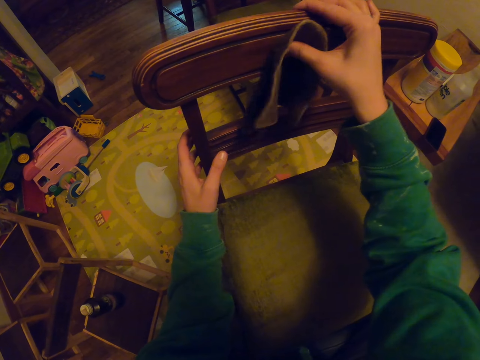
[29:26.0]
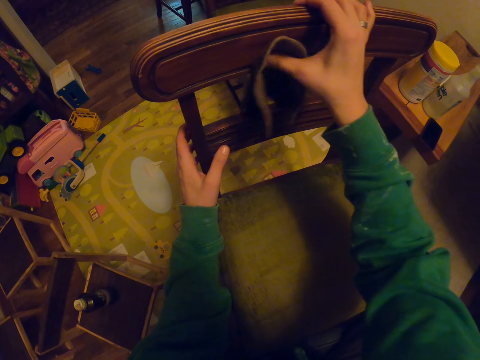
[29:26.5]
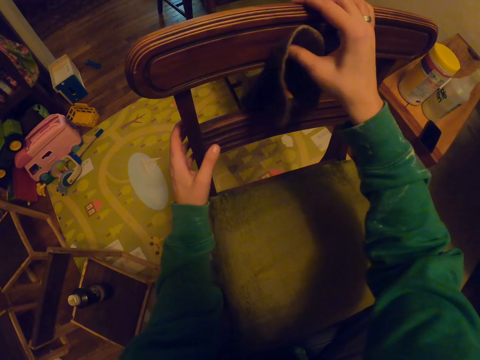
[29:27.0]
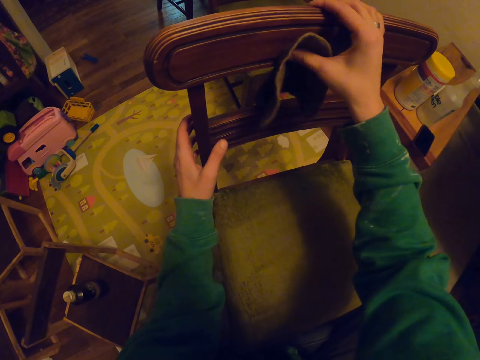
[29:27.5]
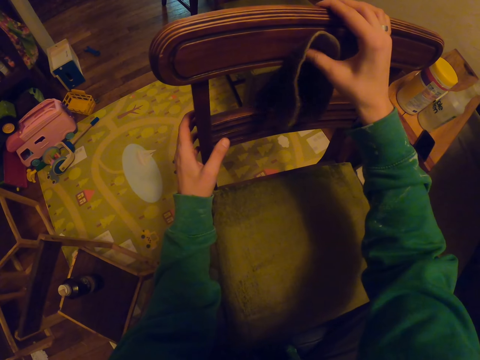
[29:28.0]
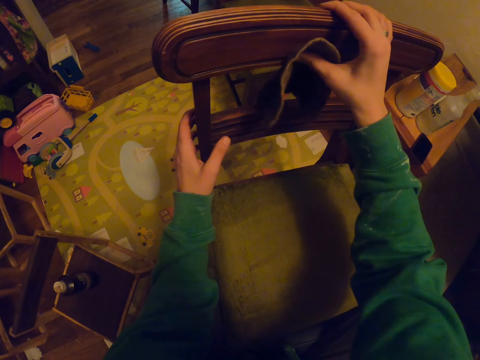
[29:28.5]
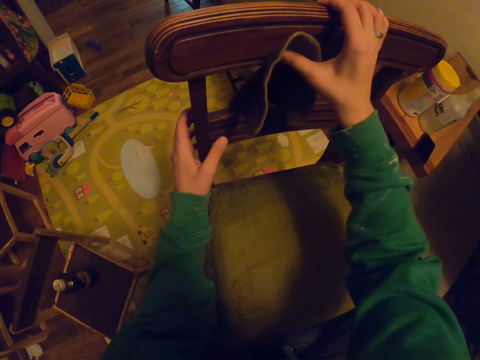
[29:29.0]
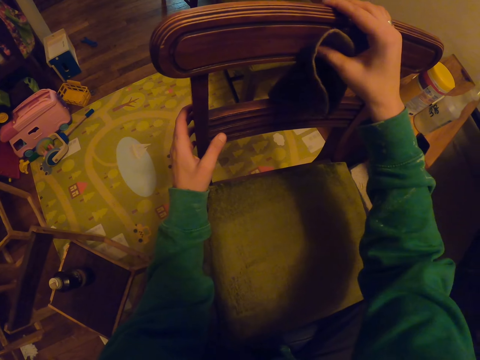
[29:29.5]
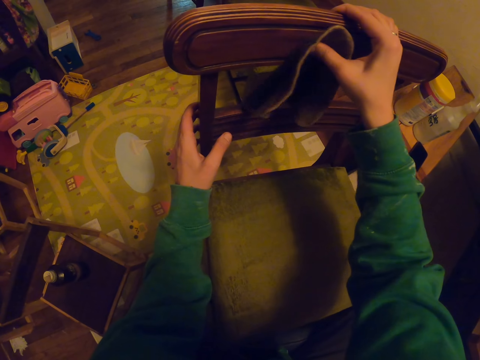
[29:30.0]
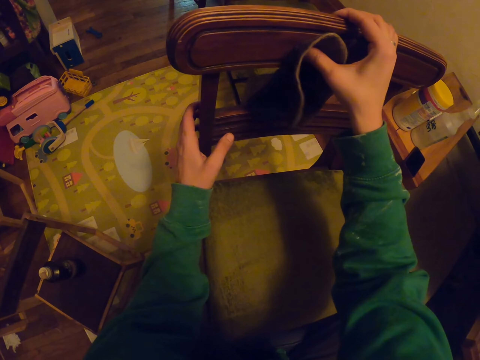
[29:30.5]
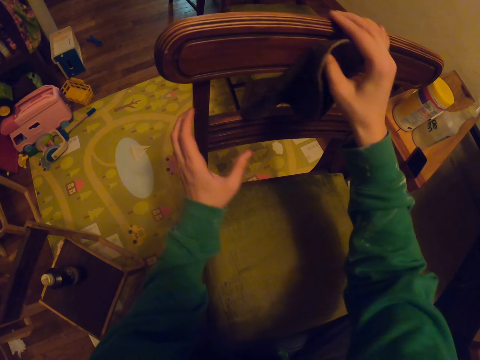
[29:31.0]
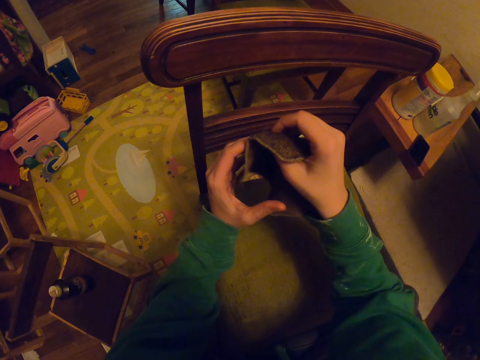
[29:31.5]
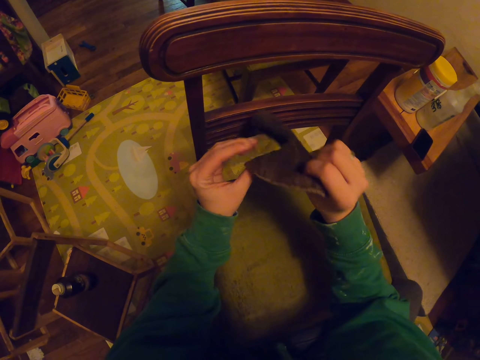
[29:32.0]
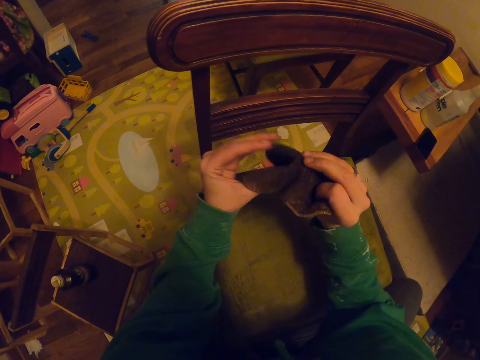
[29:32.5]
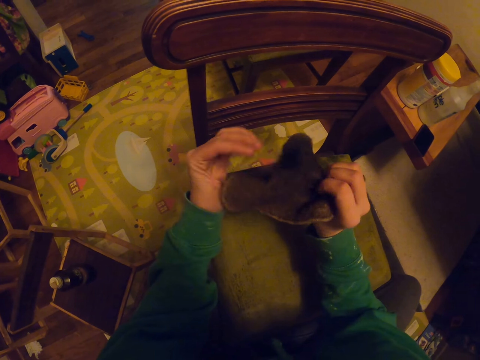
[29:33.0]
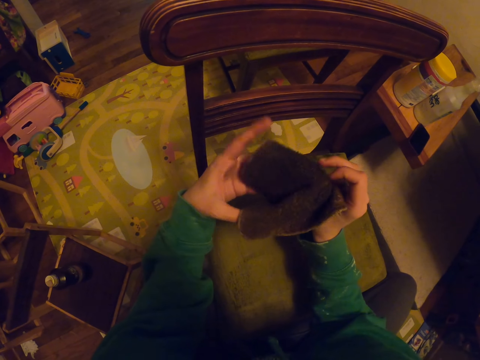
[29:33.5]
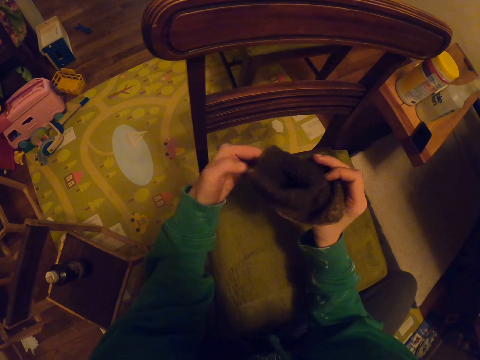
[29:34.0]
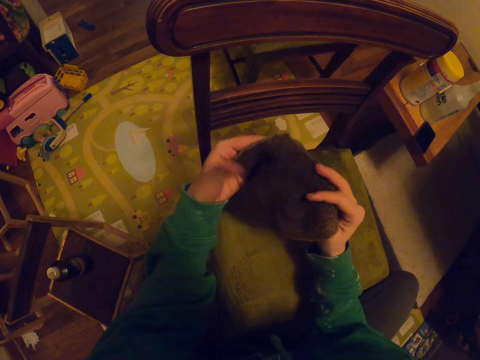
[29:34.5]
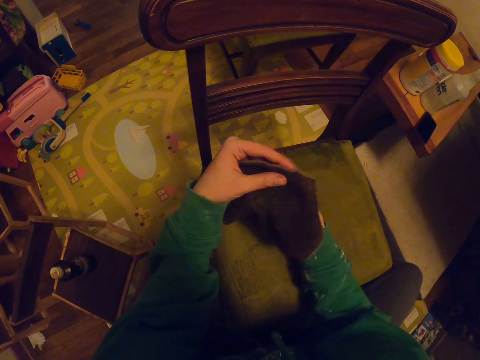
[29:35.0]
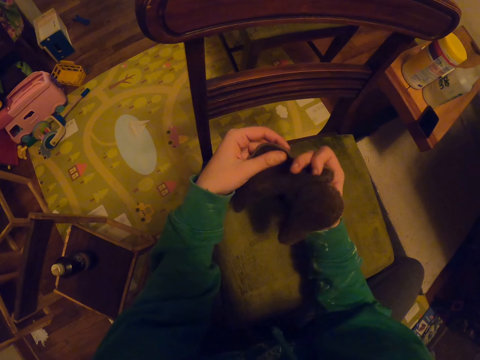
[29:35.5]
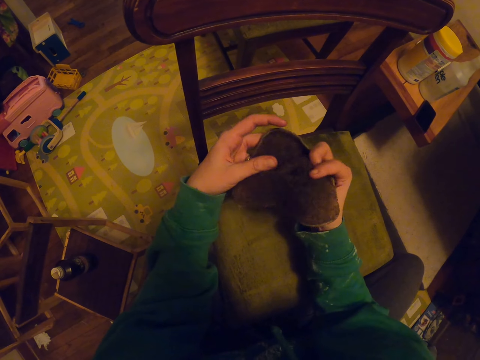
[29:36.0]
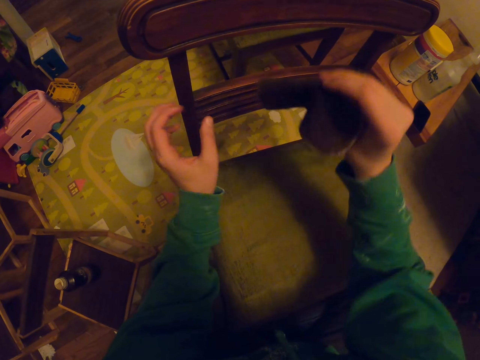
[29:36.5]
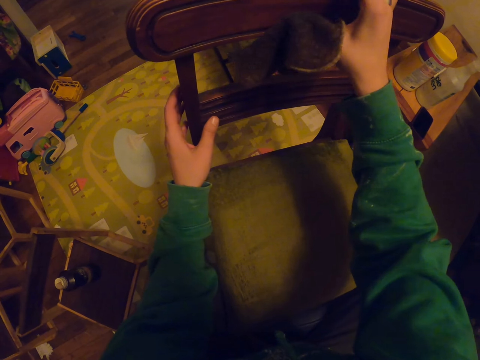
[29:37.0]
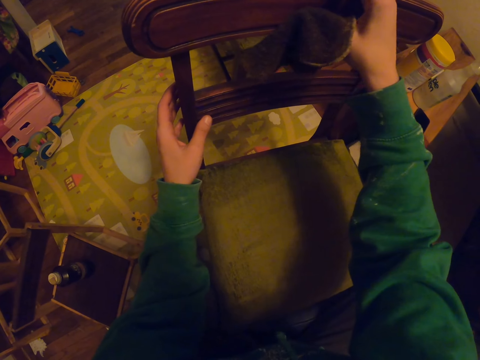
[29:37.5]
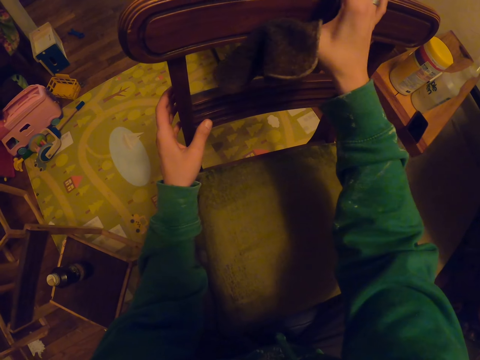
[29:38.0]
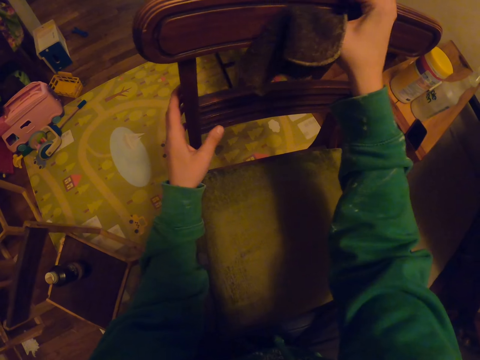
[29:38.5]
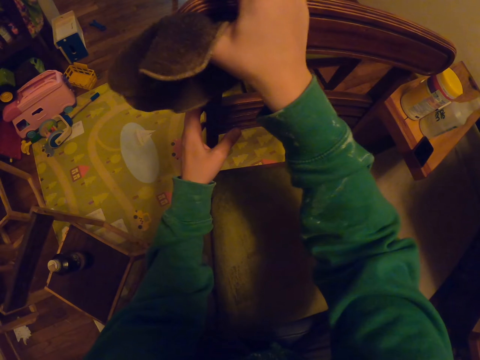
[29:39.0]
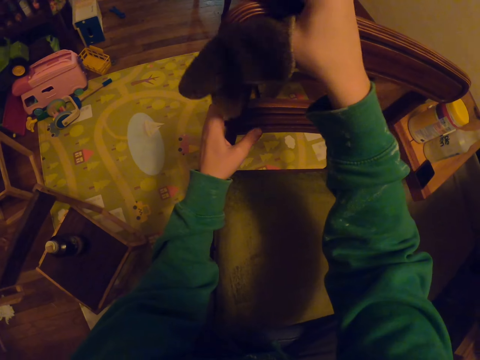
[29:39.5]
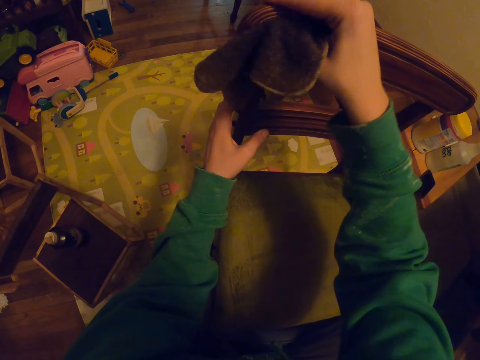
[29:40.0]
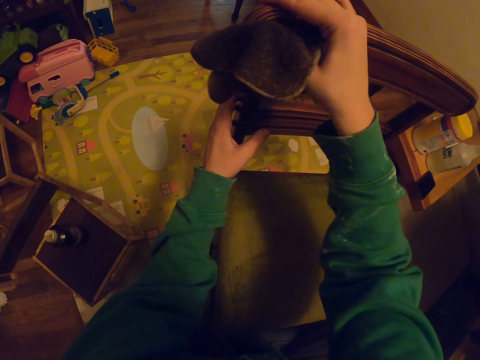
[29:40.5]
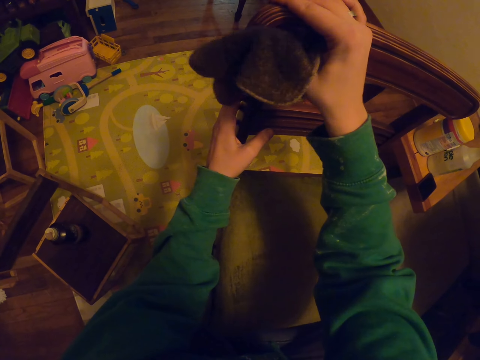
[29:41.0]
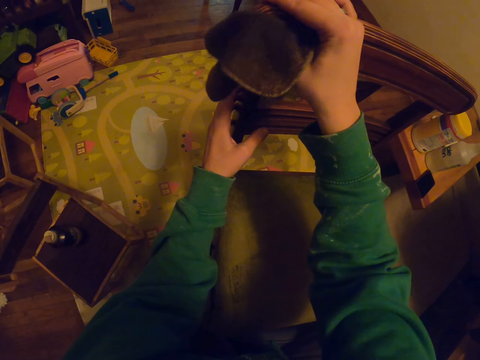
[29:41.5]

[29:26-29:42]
The camera wearer turns the towel. They hold the towel. They wipe the chair with the towel.

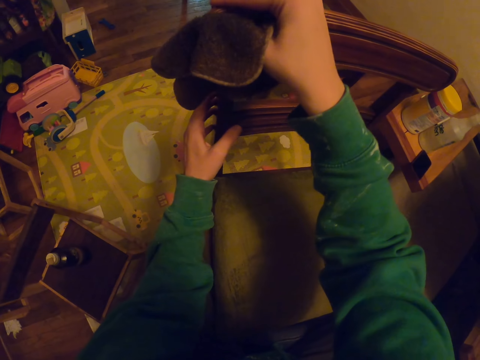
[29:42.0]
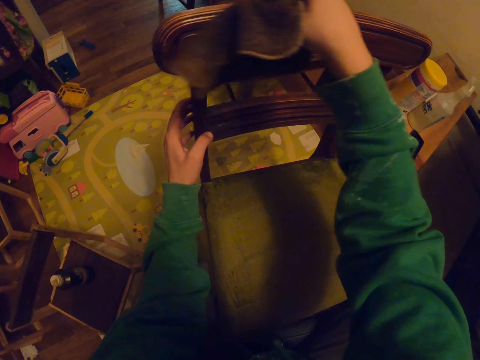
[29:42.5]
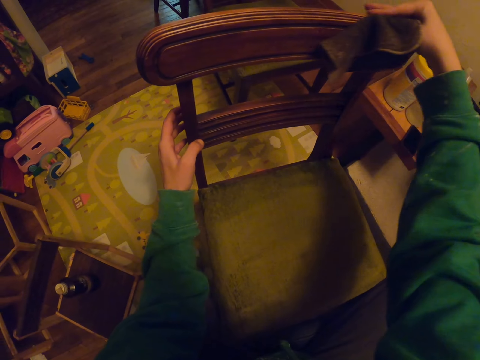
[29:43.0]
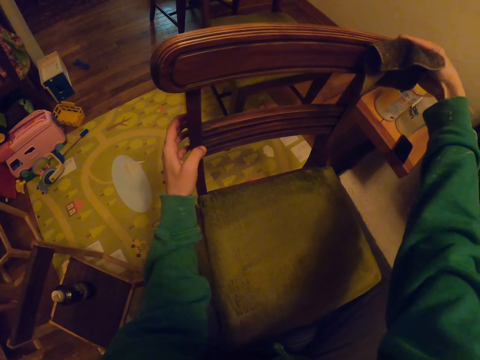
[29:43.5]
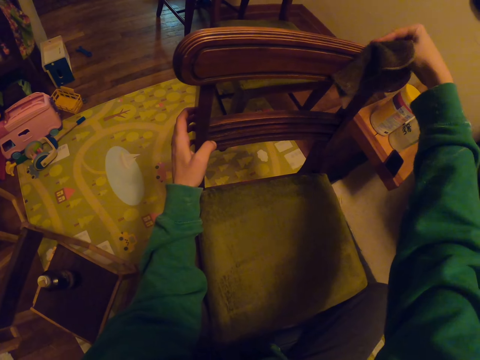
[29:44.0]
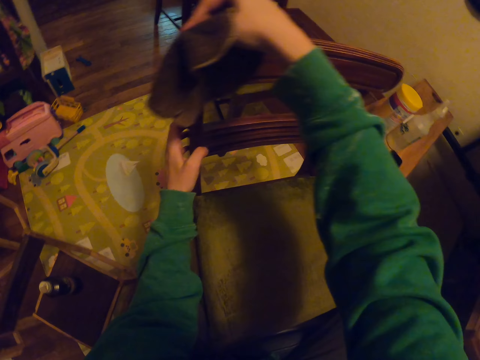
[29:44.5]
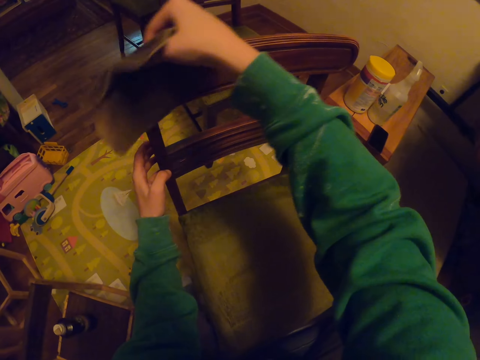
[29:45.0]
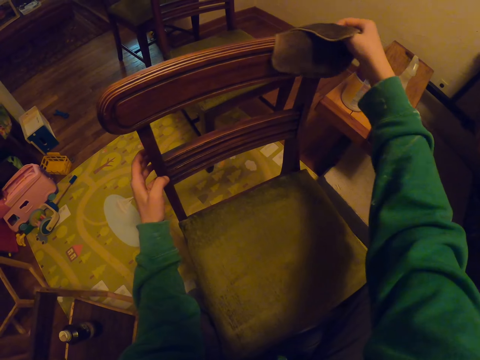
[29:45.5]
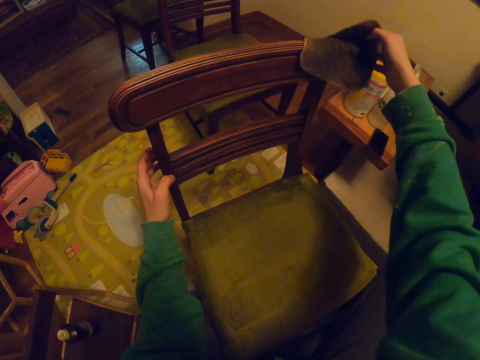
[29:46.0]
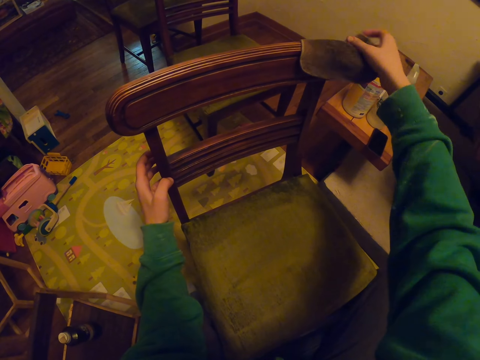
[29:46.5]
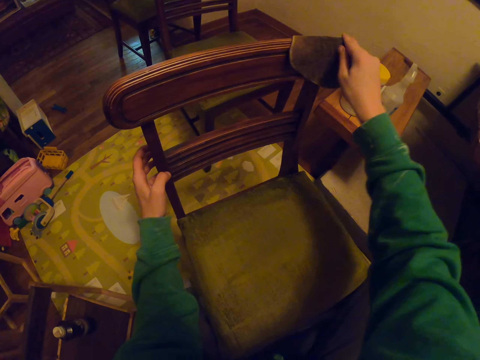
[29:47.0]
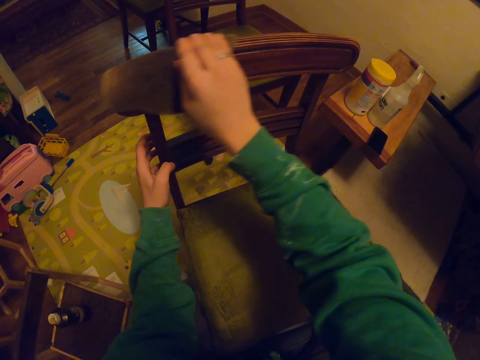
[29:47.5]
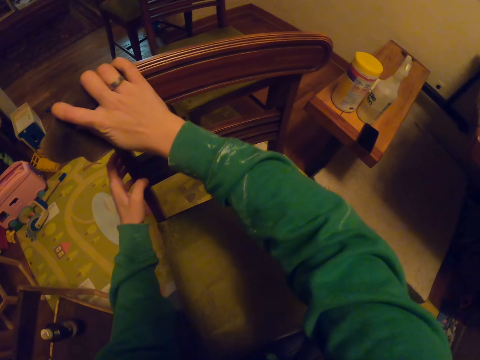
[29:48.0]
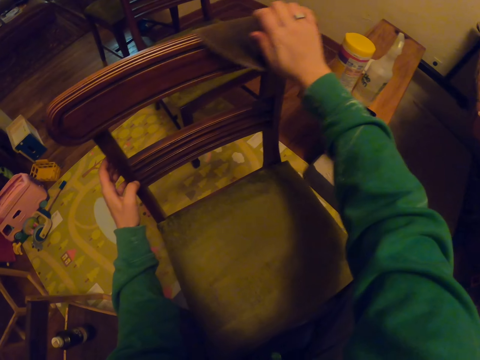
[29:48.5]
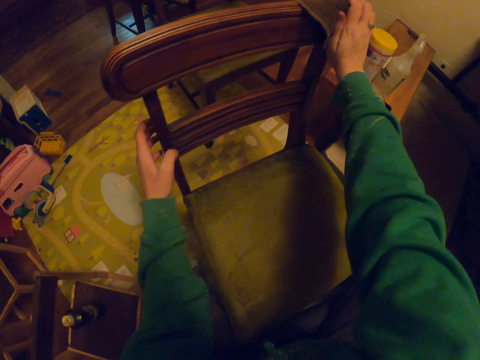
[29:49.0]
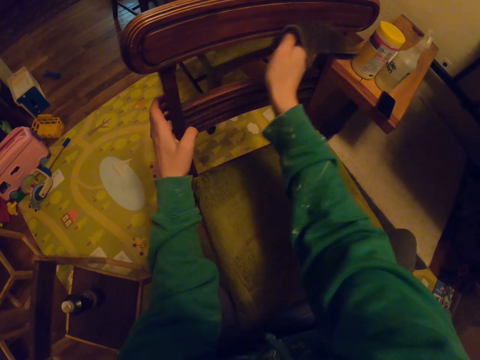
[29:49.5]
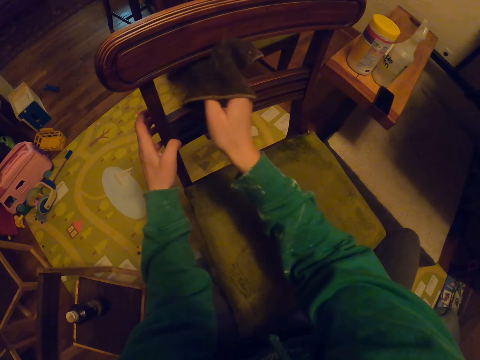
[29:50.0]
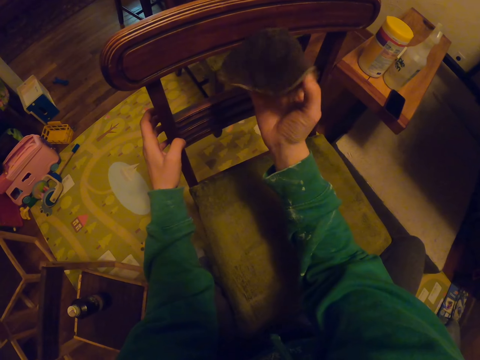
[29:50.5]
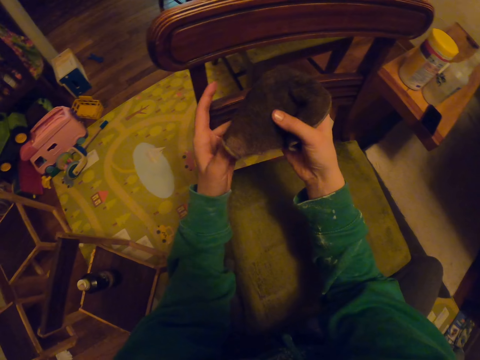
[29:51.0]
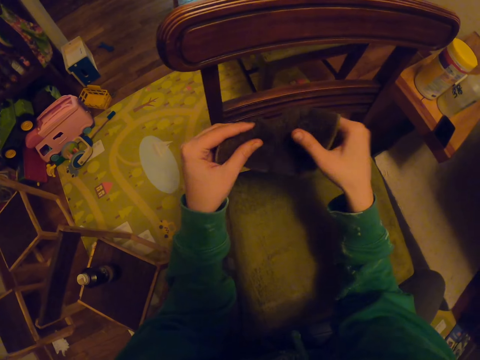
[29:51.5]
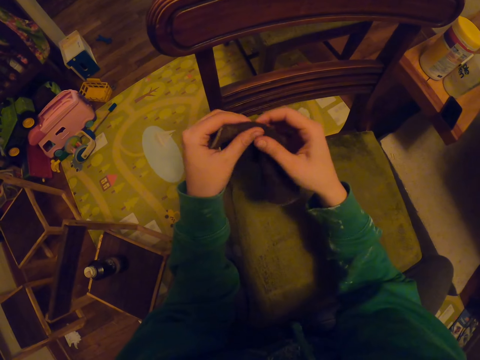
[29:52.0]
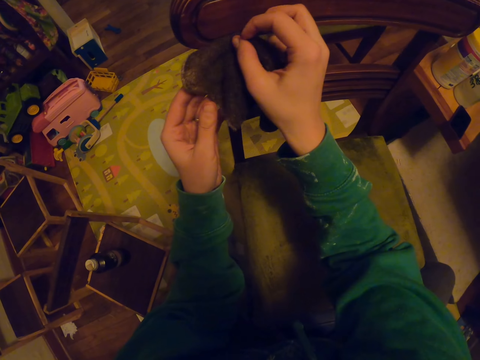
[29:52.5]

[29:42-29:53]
The camera wearer folds the chair.
